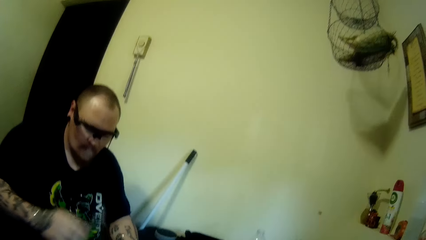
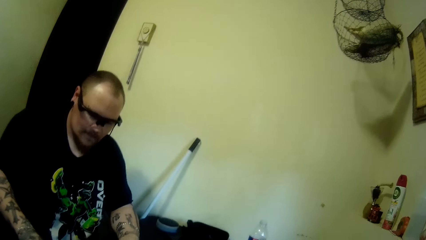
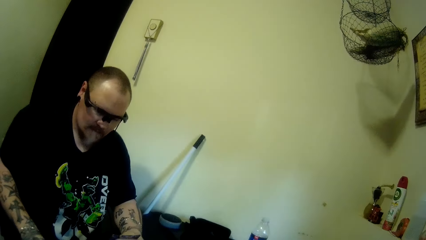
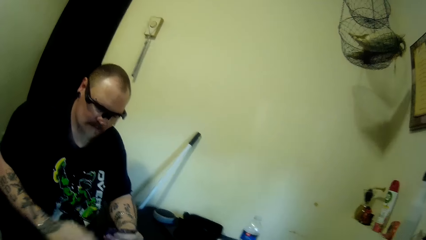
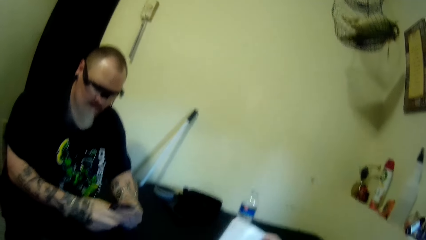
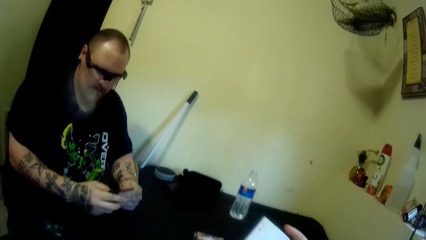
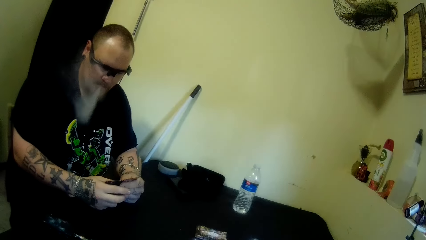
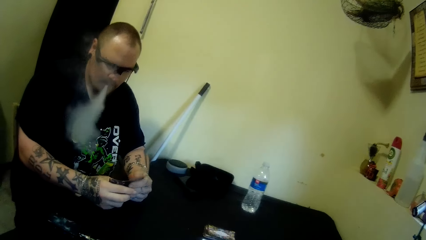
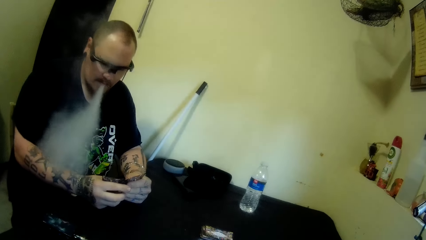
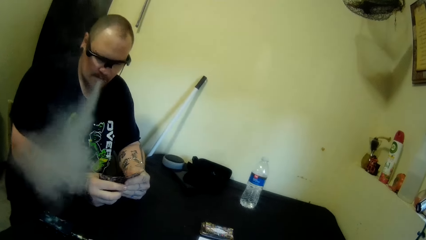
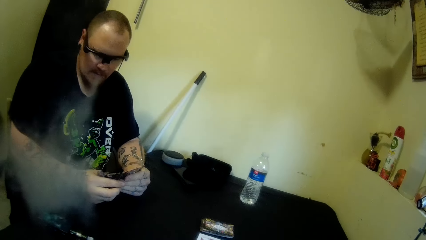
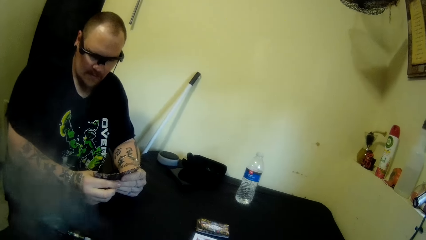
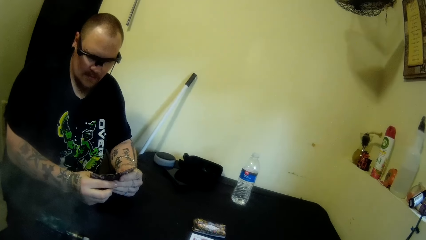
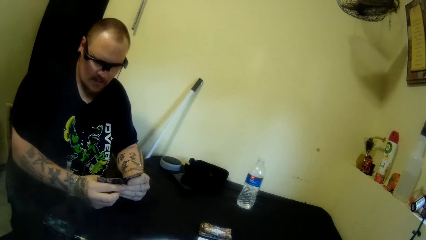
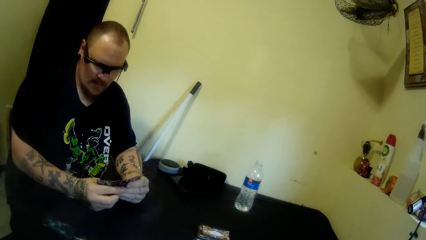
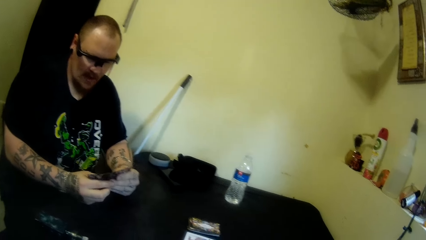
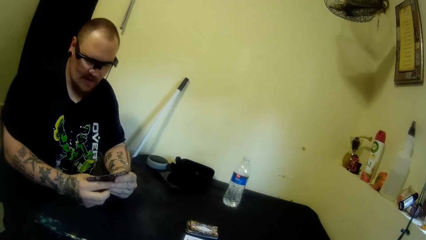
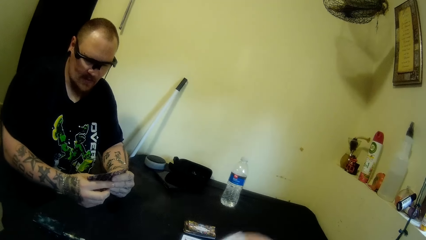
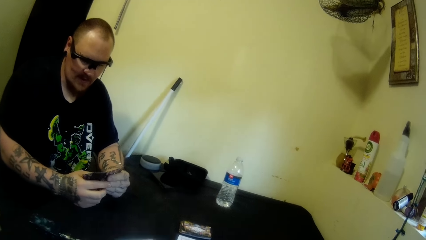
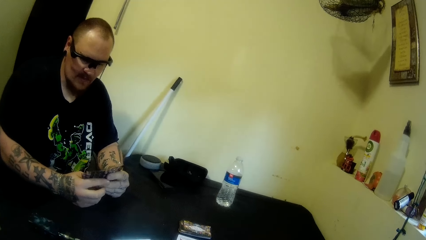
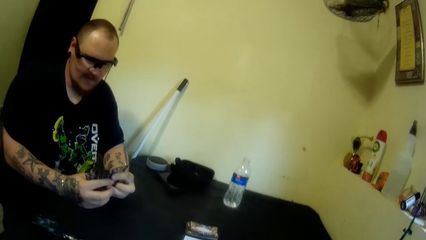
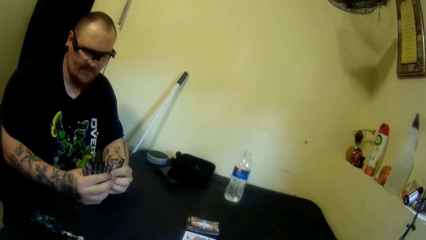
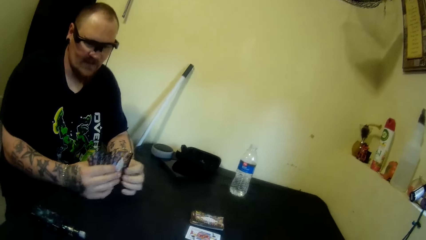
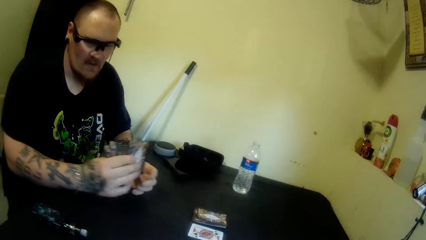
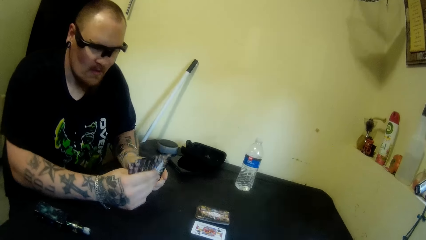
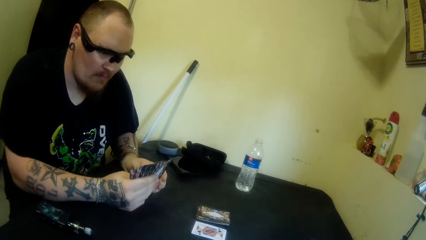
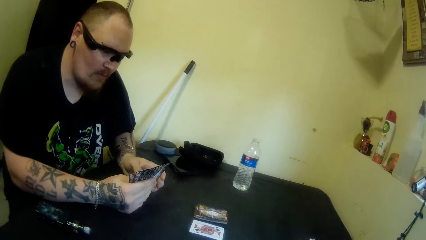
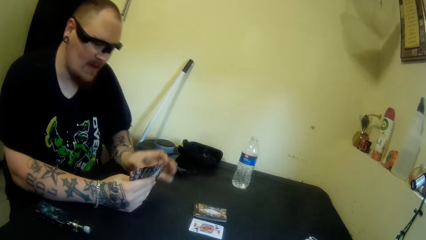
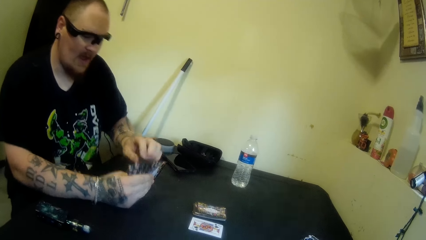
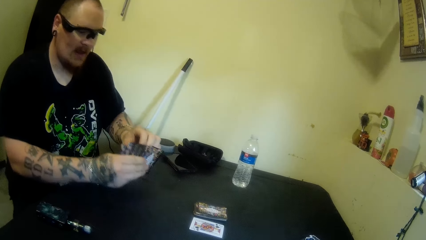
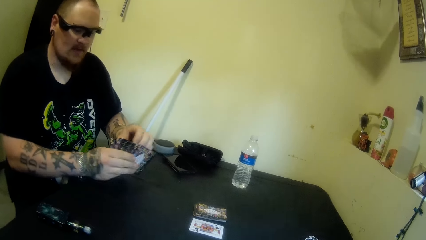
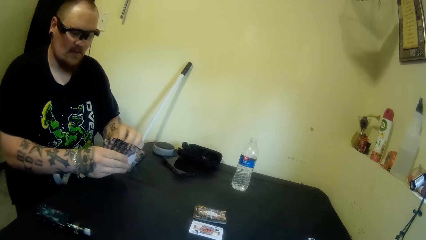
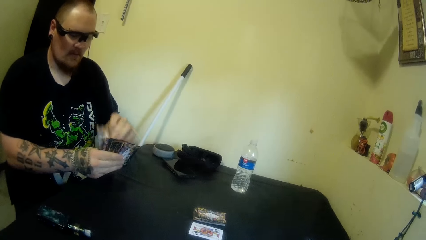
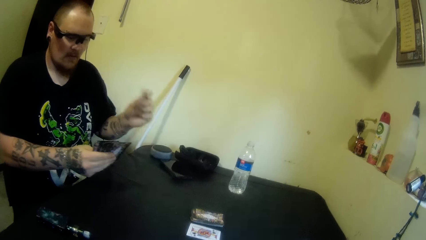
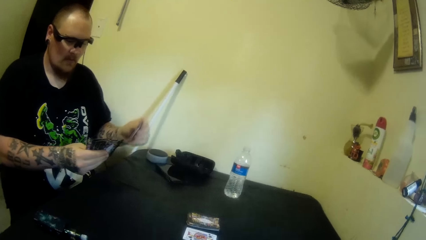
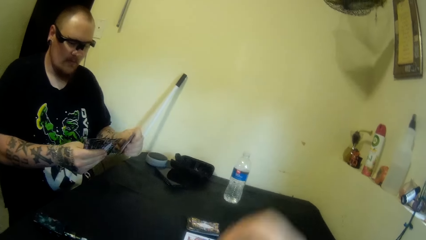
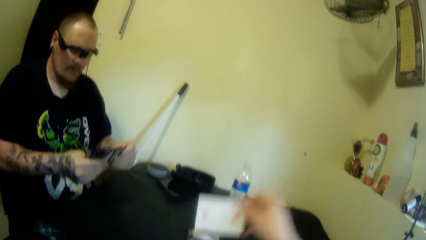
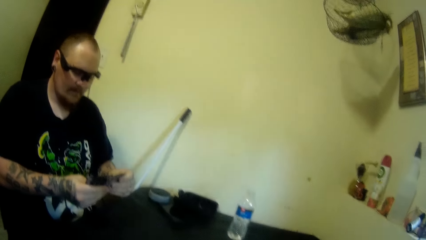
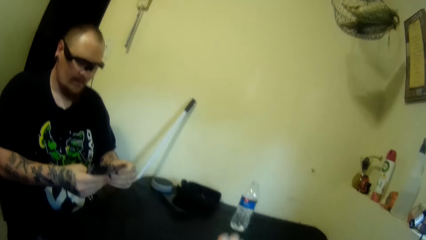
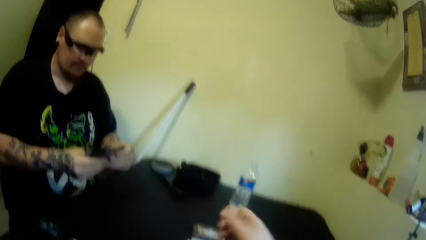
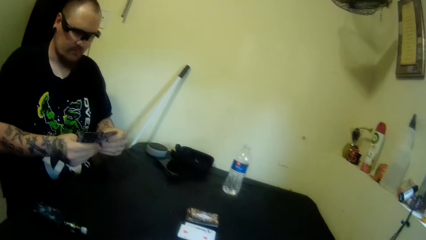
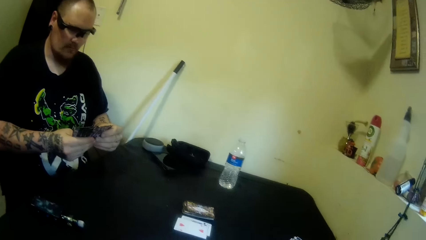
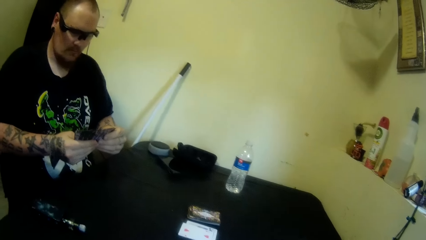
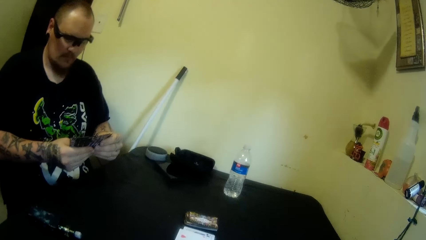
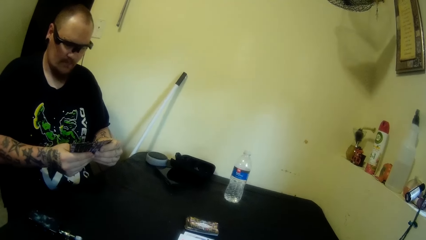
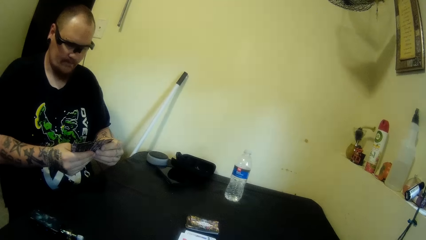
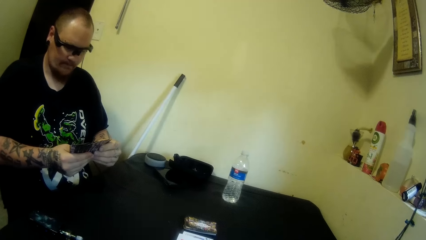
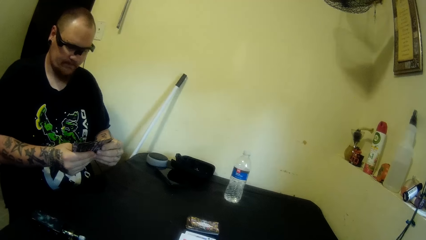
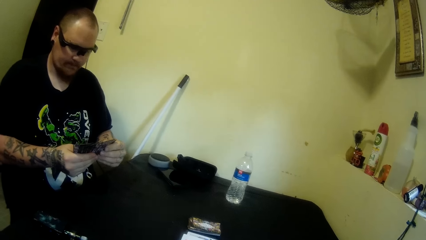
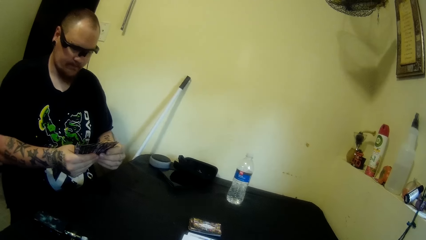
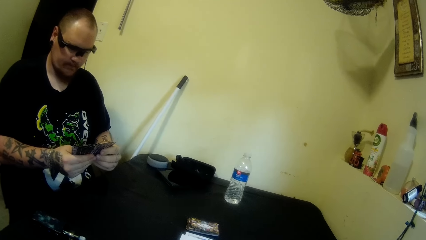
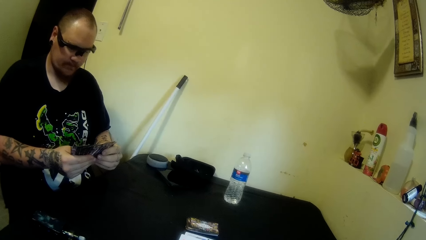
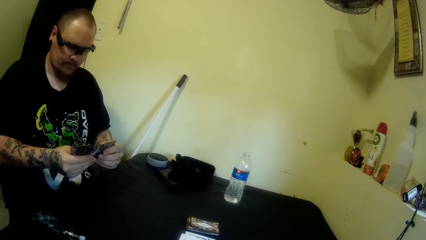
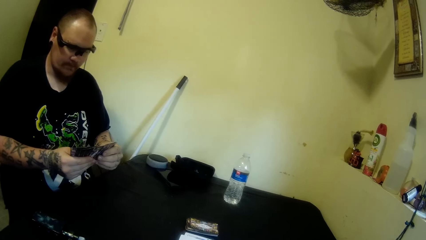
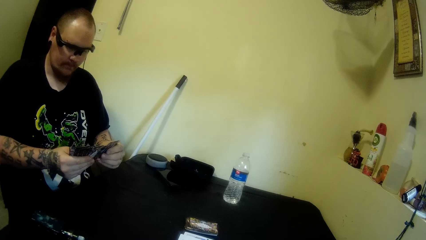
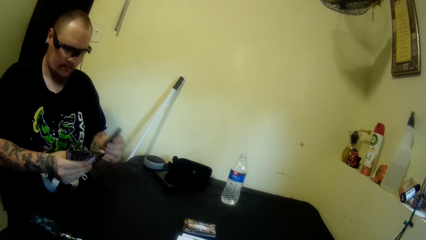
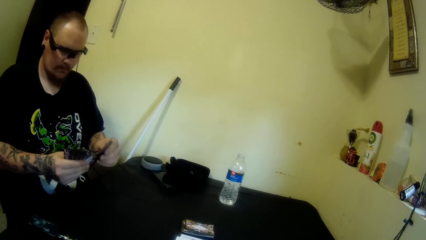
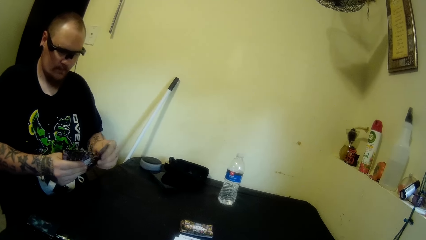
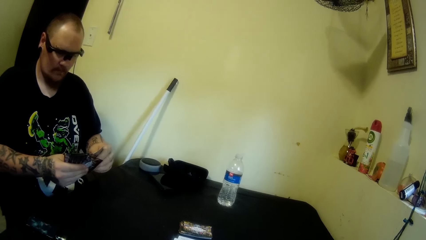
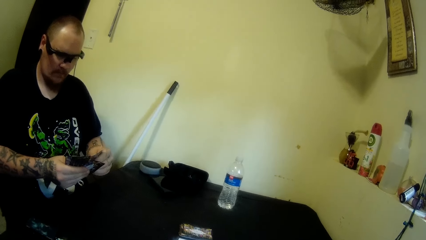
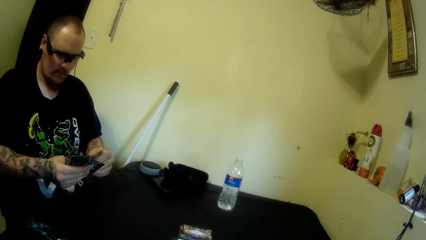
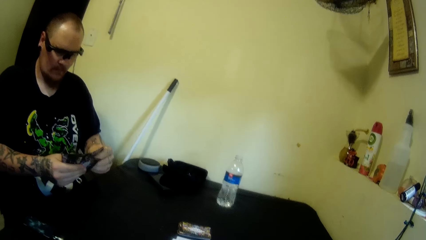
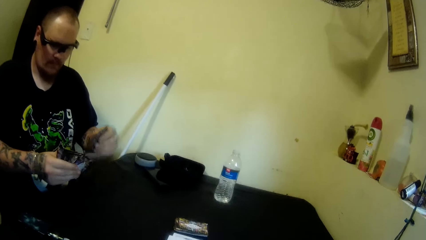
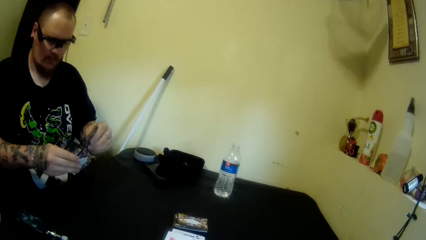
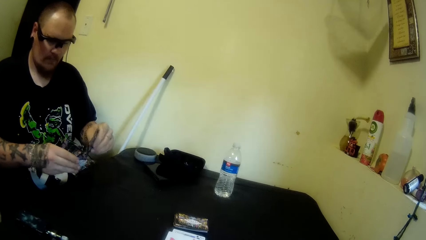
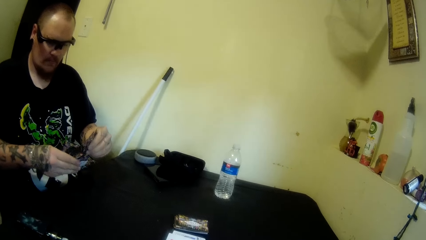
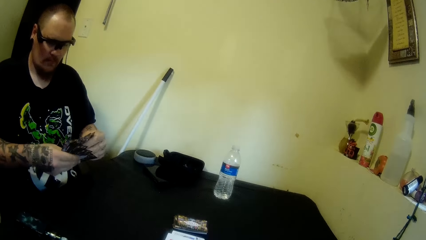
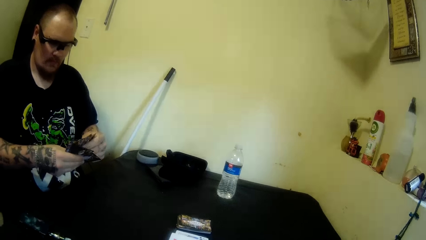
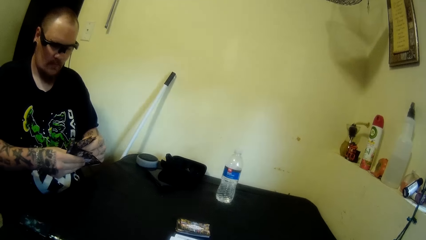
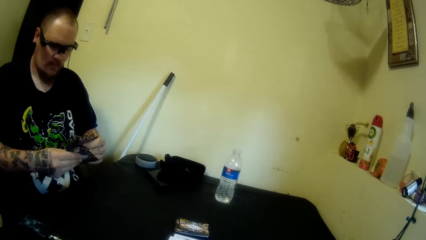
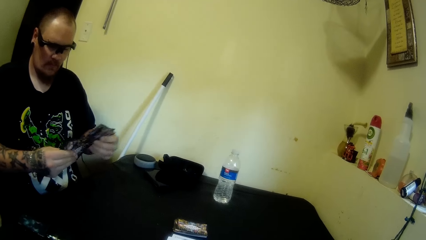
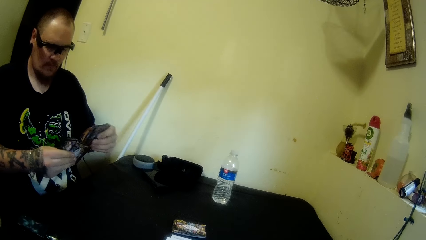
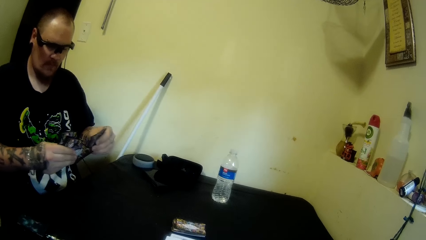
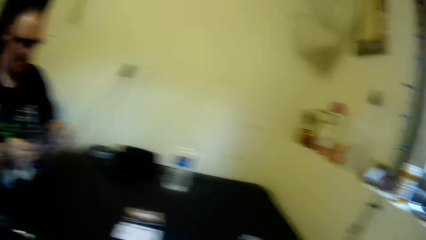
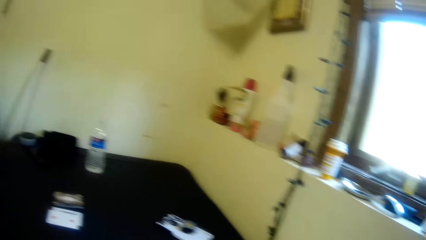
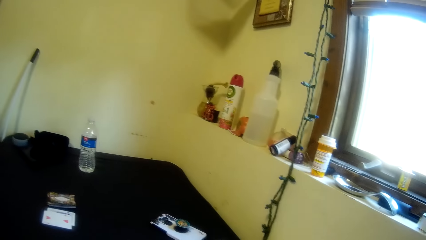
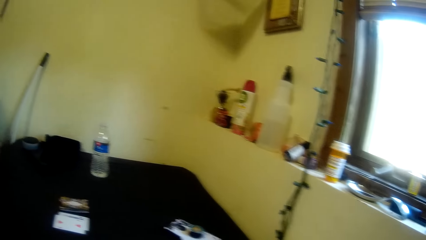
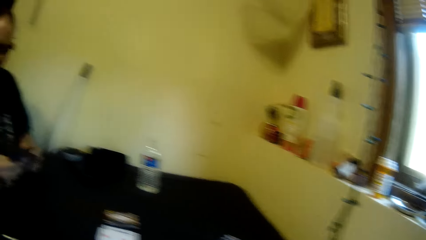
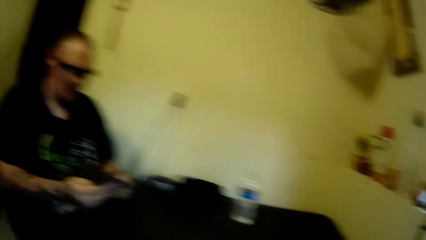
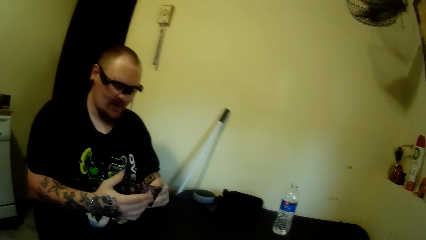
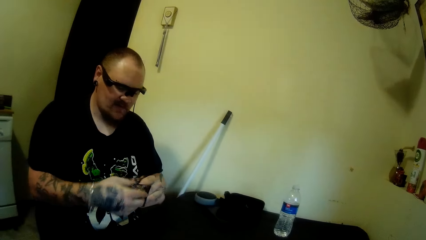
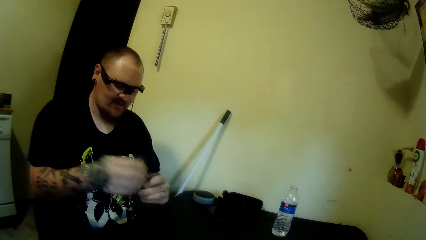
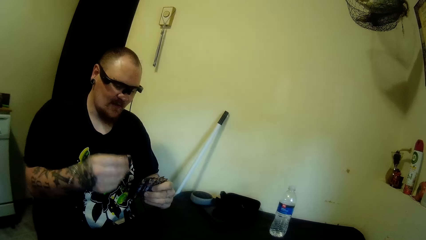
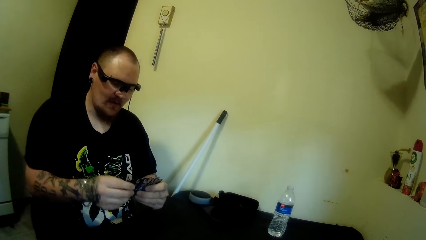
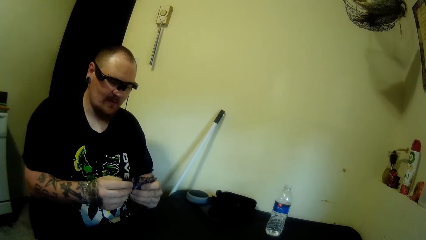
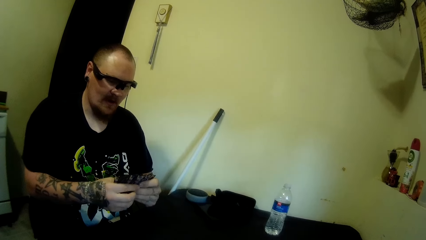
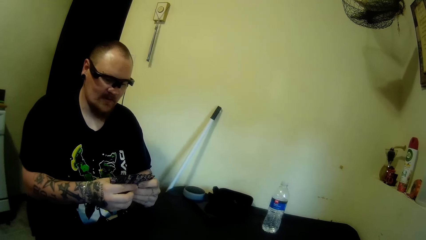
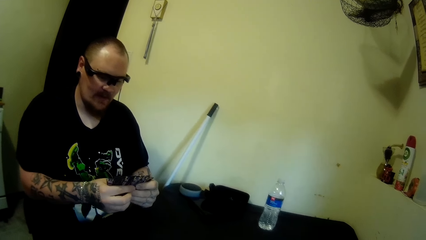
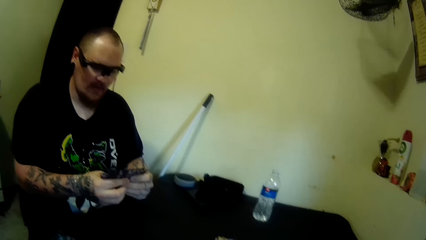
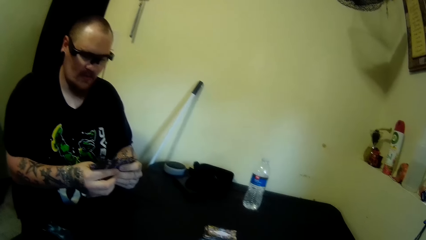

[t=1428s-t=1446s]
A man places the hookah on the table. The camera wearer picks the cards. The man lets out smoke from his mouth. The man holds the cards with the other hand and moves the cards. The man talks to the camera wearer. The man moves forward, removes the hand from the table and picks a card. The camera wearer drops a card on the table. The man separates the cards. The man arranges the cards in his hand. The man picks the cards. The man holds the cards with the other hand. The man picks a card.
